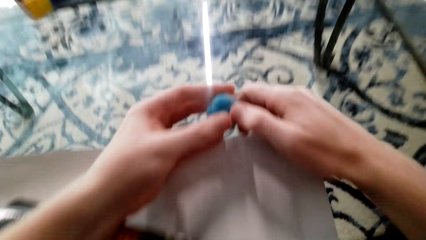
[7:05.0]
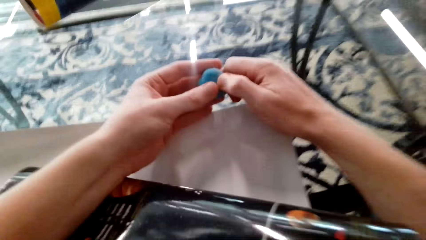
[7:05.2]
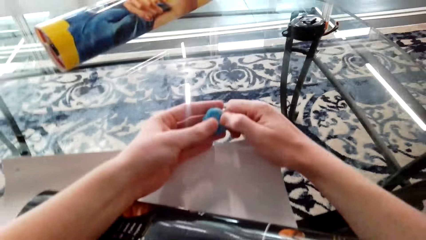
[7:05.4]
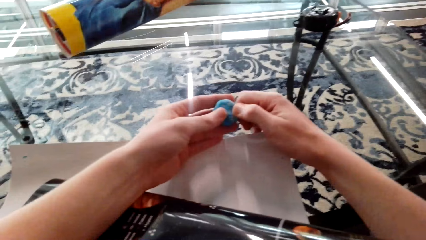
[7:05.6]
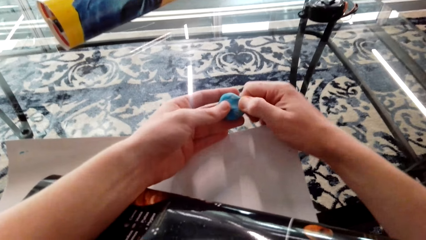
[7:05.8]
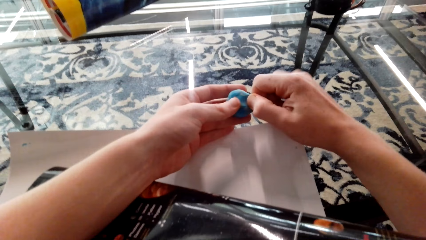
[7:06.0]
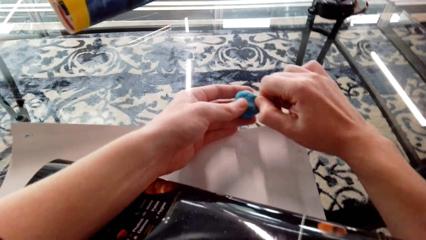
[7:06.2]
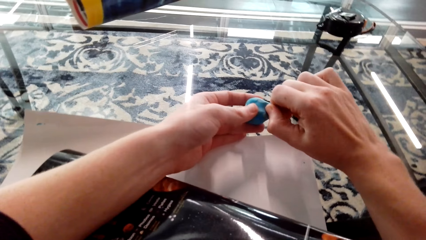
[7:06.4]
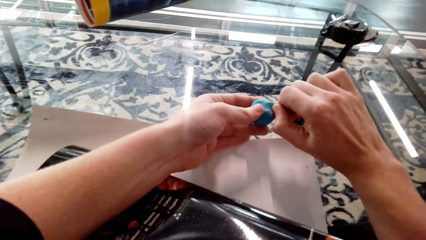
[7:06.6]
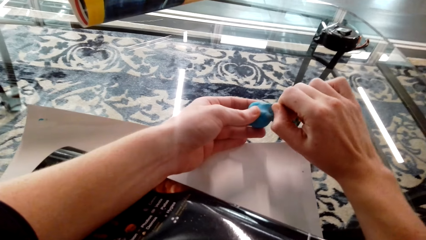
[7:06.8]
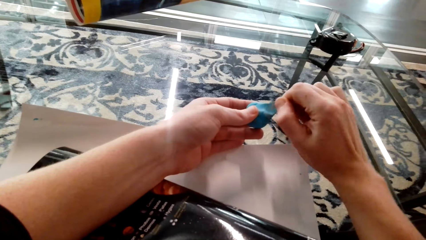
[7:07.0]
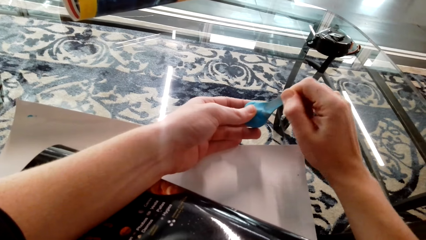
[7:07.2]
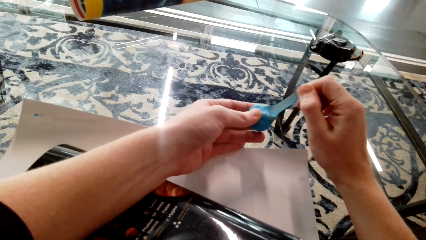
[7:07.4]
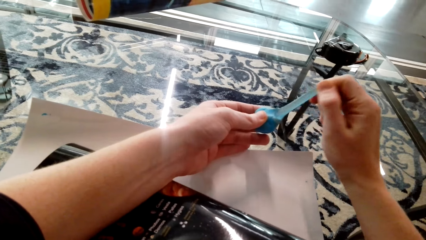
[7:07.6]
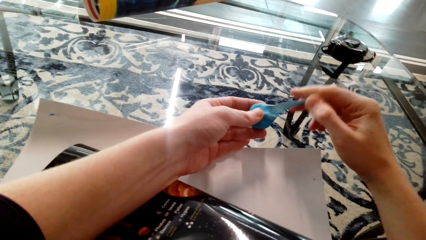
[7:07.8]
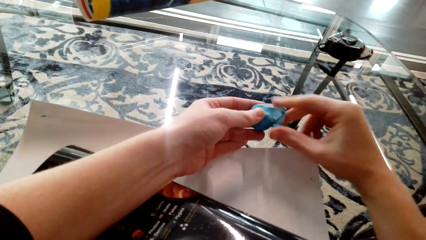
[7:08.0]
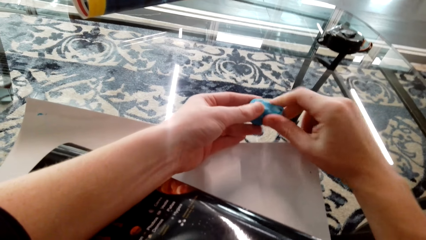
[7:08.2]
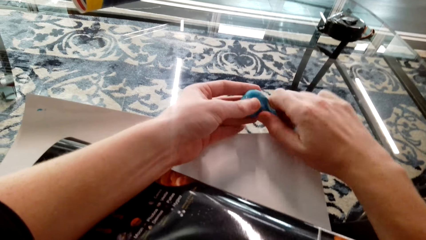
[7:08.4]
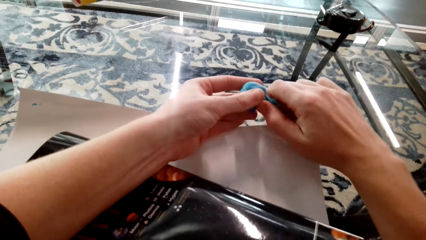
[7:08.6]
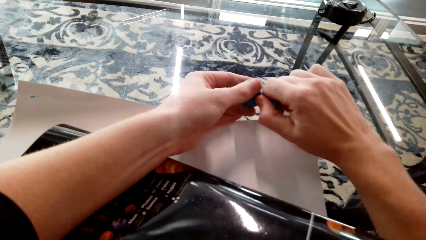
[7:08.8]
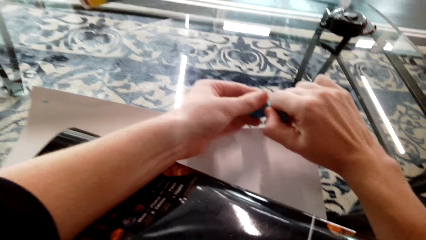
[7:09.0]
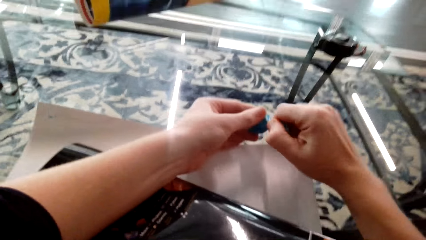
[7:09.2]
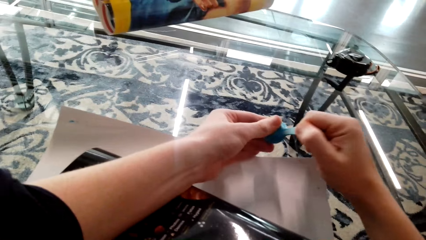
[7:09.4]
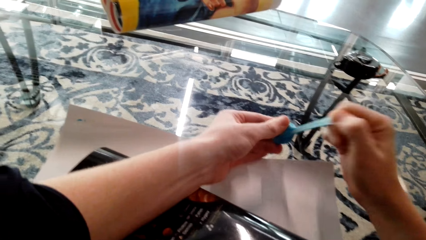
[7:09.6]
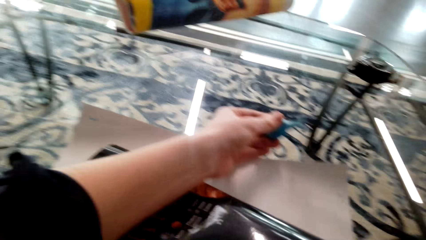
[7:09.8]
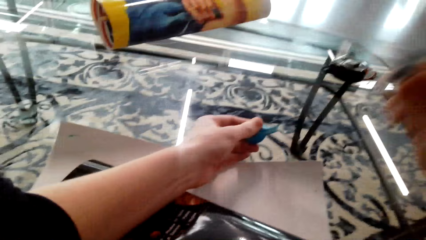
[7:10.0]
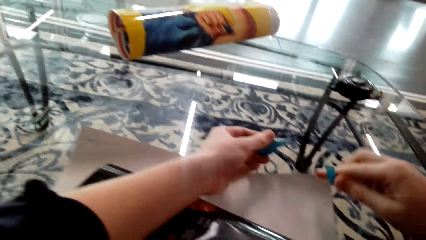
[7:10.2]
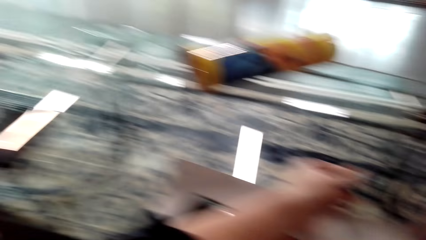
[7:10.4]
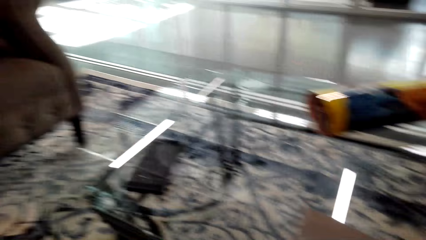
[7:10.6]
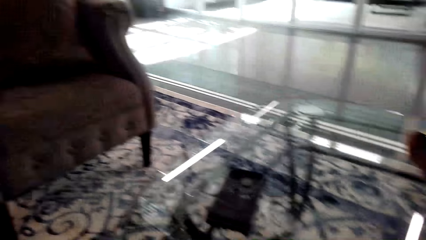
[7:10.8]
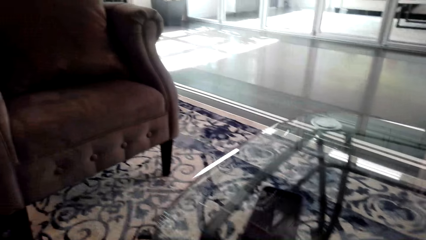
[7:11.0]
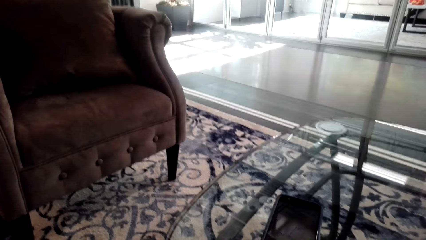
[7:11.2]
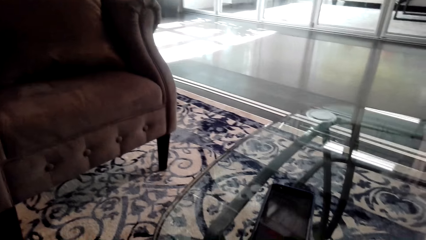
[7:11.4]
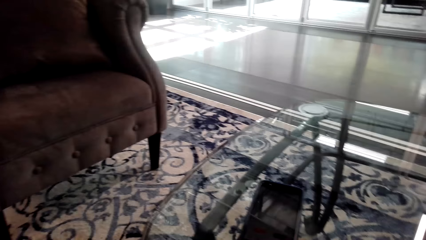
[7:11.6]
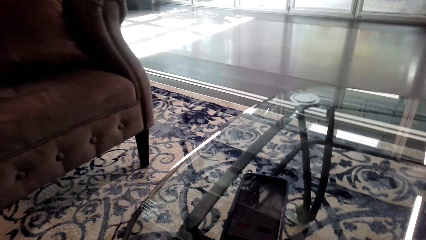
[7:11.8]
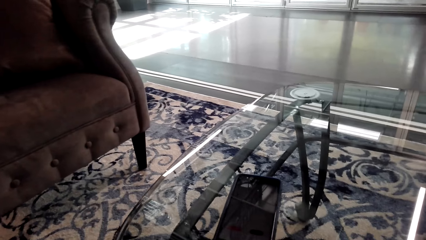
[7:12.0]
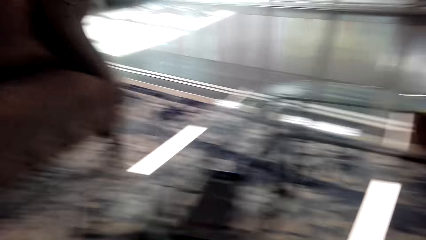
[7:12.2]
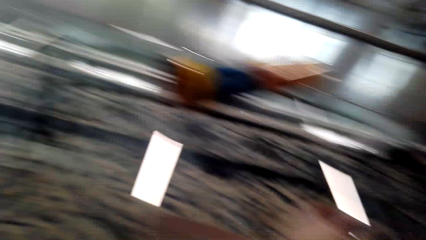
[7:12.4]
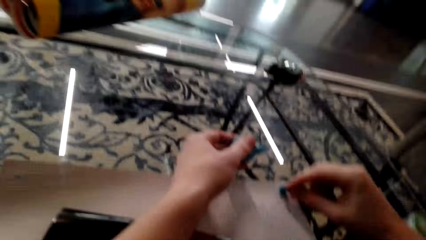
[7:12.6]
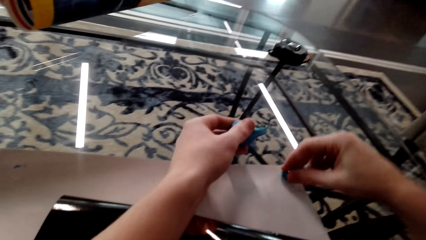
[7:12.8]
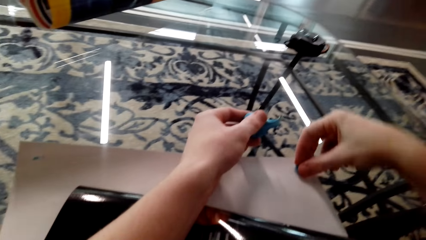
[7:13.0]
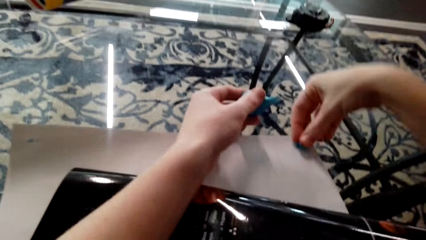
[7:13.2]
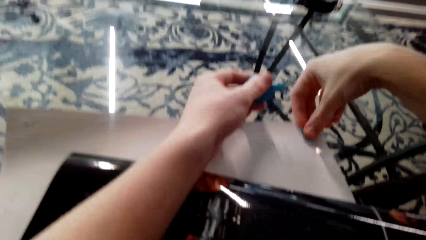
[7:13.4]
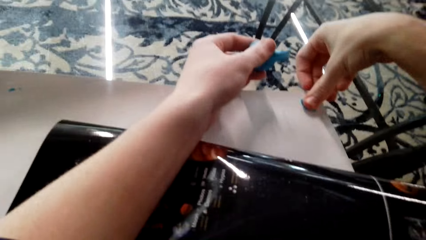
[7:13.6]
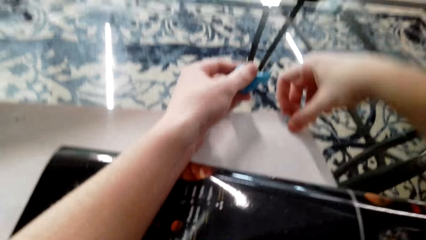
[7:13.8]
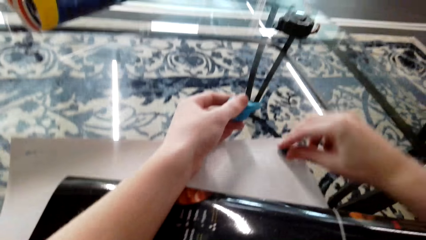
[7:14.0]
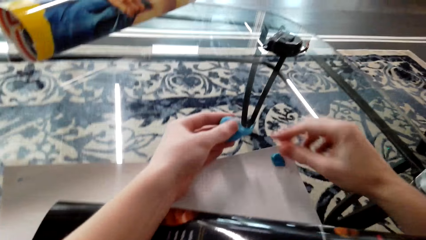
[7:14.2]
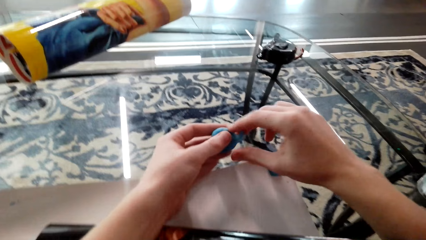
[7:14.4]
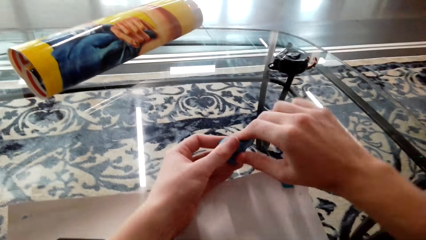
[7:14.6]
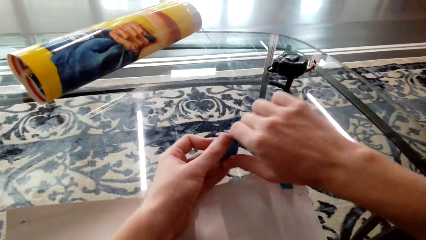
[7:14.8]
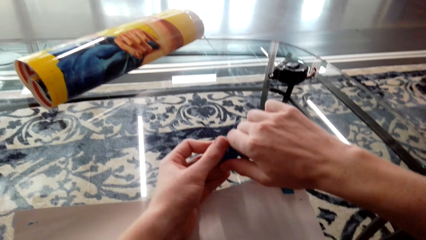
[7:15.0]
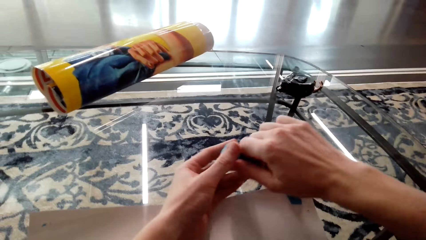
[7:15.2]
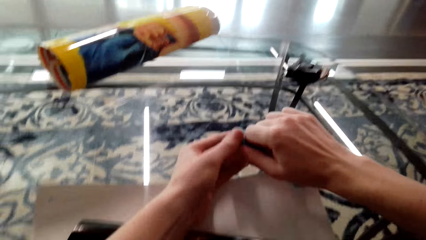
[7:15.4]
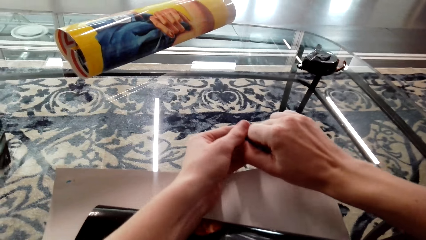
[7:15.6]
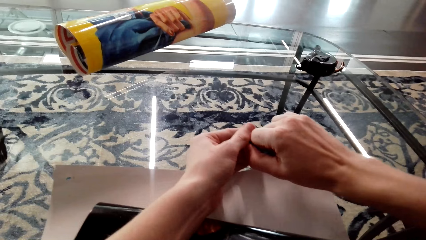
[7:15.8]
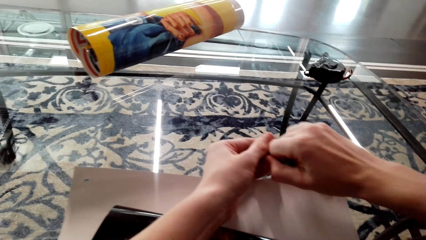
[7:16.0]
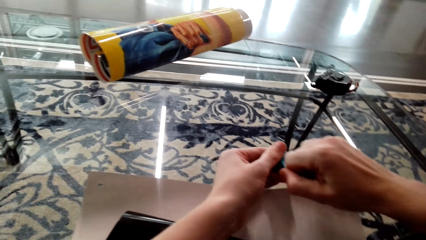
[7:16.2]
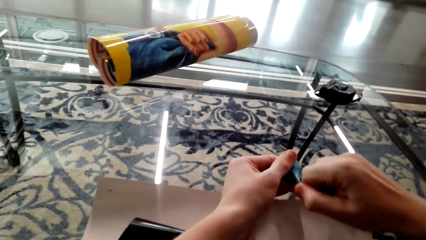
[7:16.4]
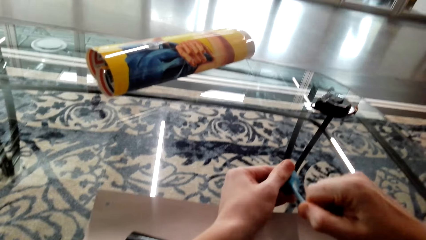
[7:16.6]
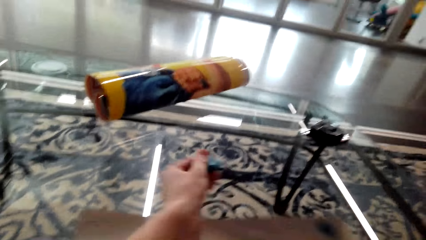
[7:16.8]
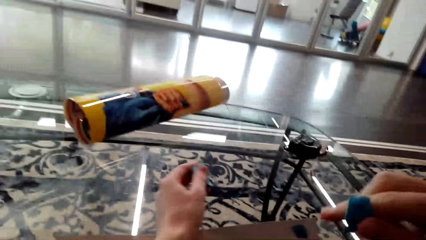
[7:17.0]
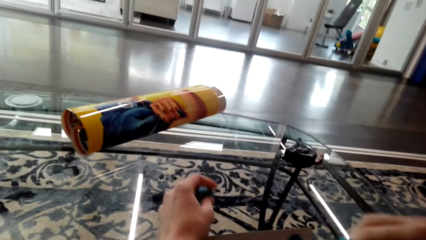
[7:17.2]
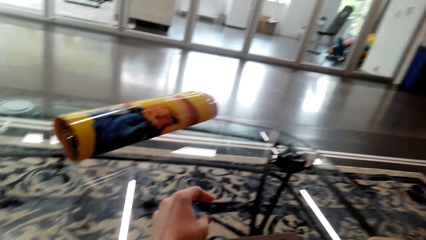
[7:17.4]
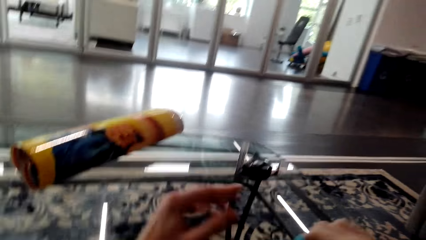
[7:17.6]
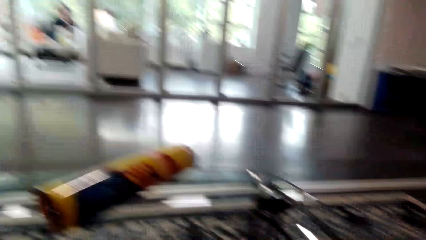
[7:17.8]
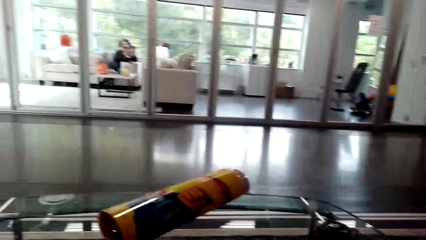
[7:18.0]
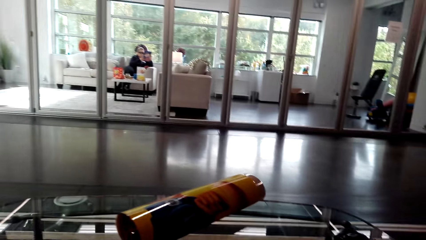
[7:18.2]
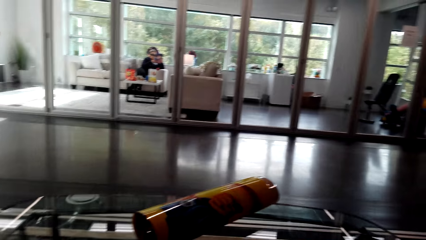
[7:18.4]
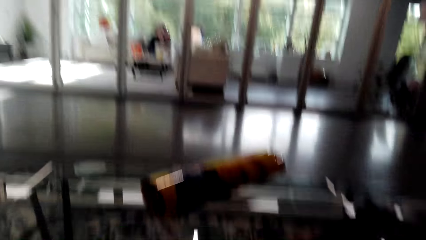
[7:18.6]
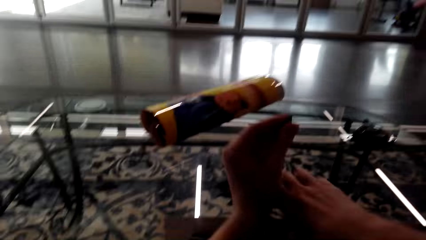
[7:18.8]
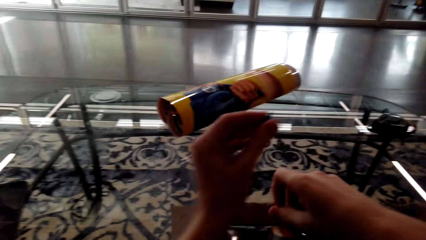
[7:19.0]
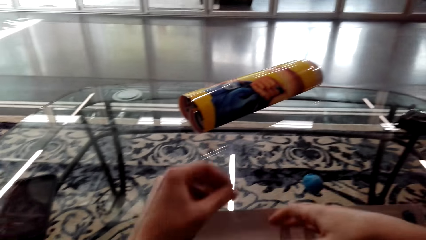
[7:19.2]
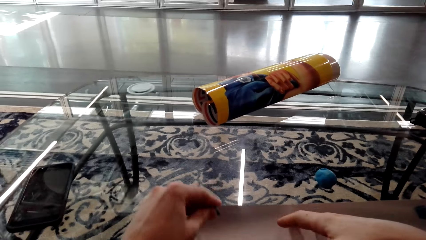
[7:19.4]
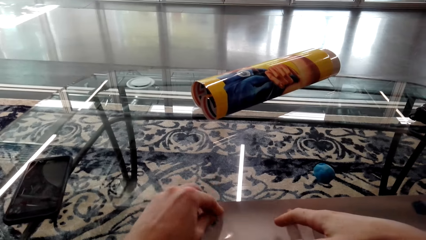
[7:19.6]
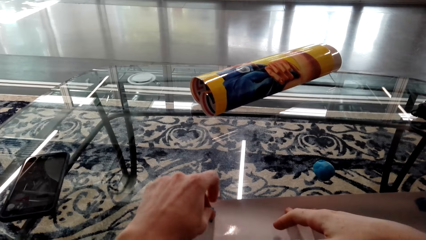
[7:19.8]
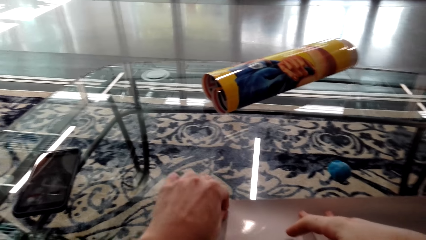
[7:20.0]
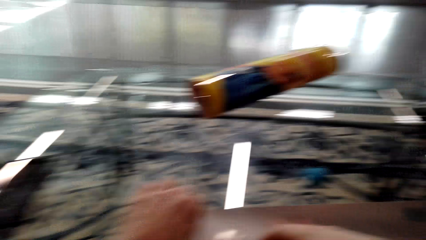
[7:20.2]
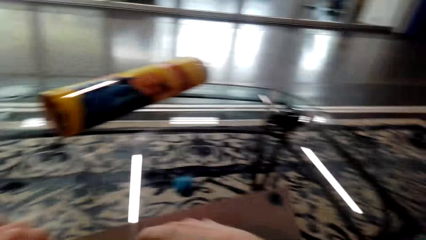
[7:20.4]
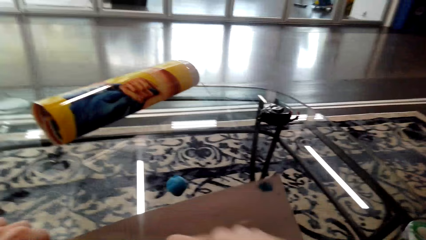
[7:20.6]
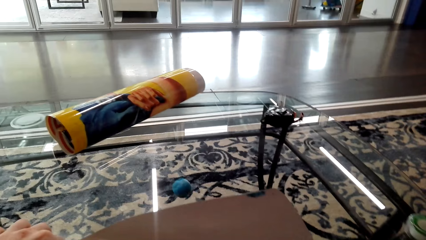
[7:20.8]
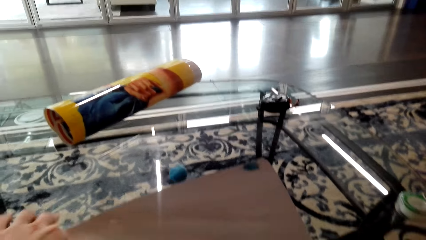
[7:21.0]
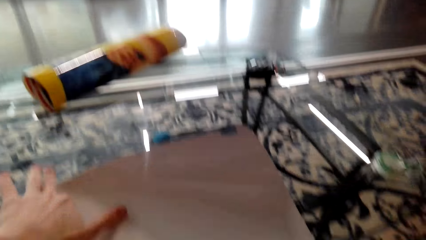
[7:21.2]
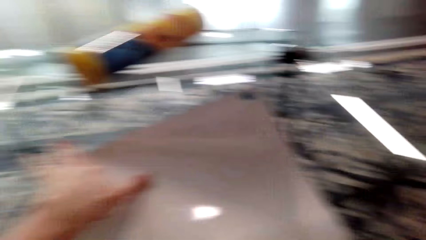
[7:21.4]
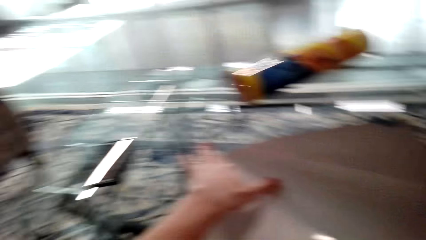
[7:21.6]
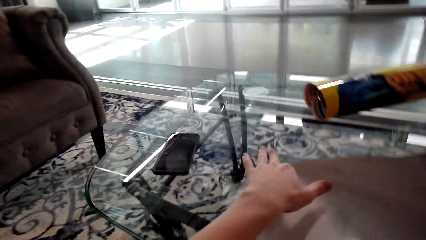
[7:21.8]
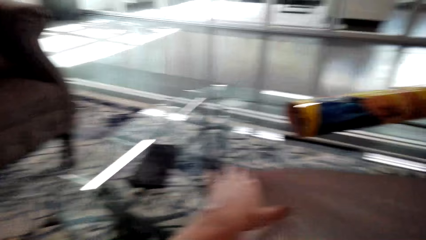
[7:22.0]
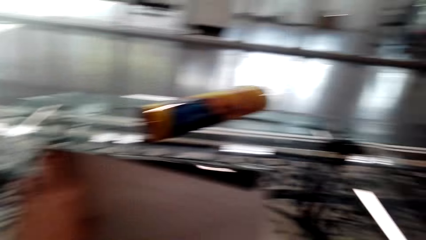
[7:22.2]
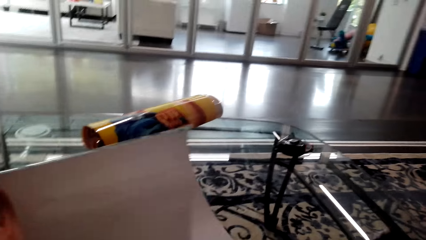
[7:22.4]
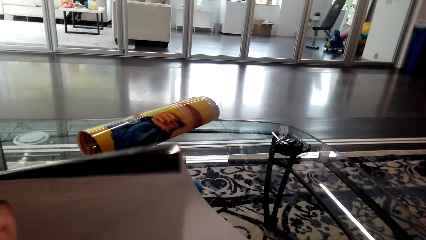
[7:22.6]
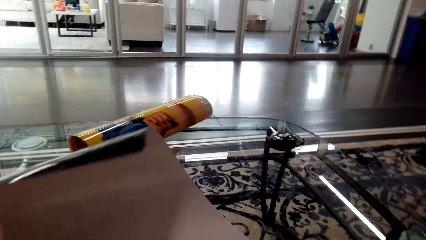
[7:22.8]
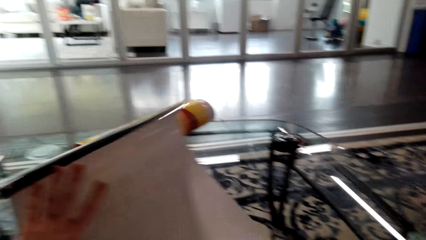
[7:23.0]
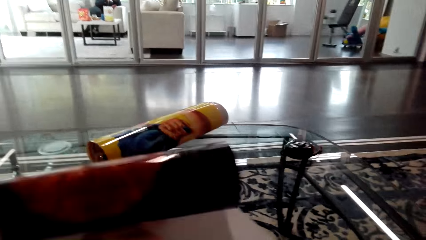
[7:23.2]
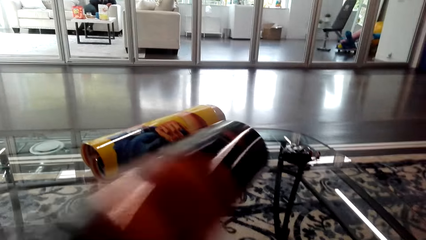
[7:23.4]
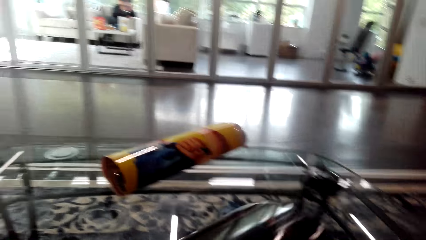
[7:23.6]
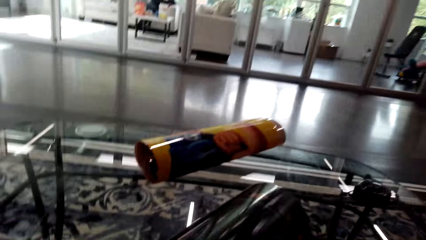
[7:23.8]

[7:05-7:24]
The camera wearer pulls the sticker. They pinch the poster putty. They look around the room. They stick the poster putty on the corner of the poster. They pinch the poster putty and pull the sticker. They talk. They interact with a man. They stick the poster putty on the corner of the poster.
